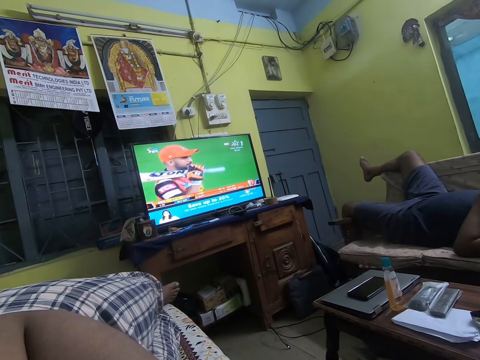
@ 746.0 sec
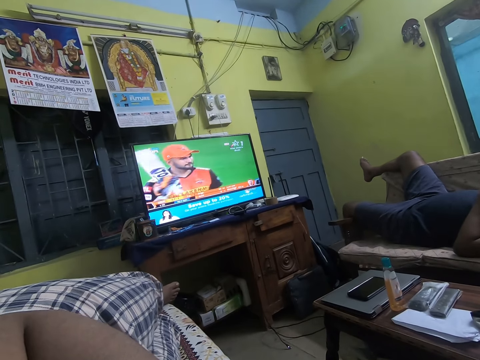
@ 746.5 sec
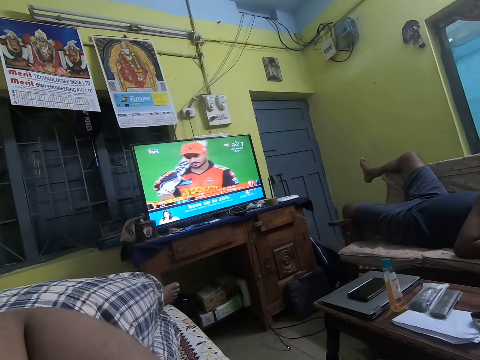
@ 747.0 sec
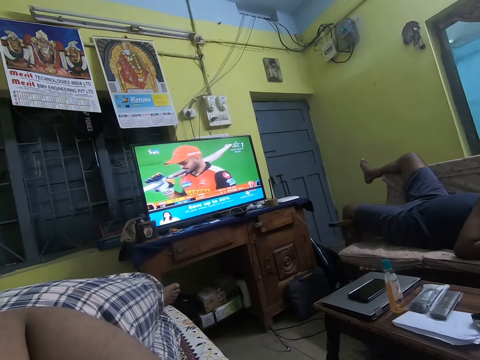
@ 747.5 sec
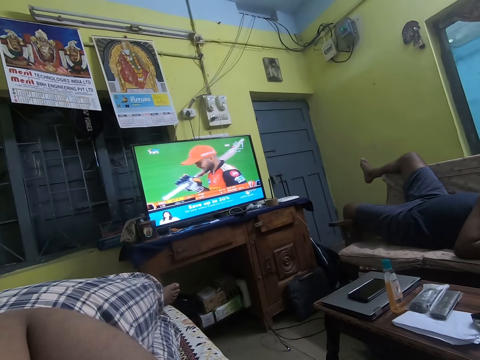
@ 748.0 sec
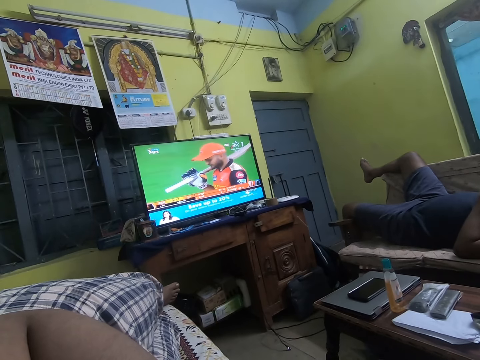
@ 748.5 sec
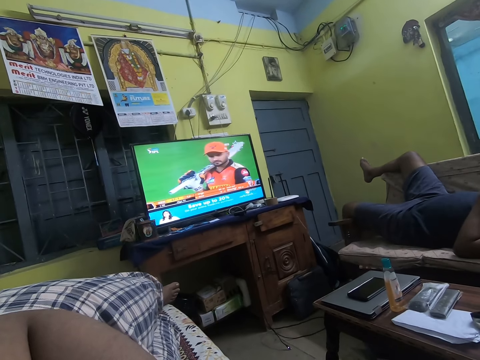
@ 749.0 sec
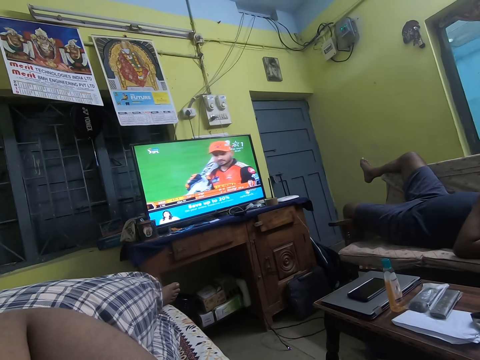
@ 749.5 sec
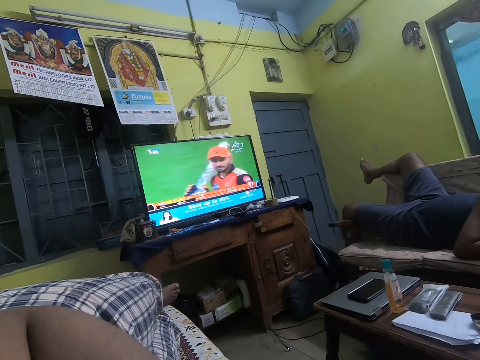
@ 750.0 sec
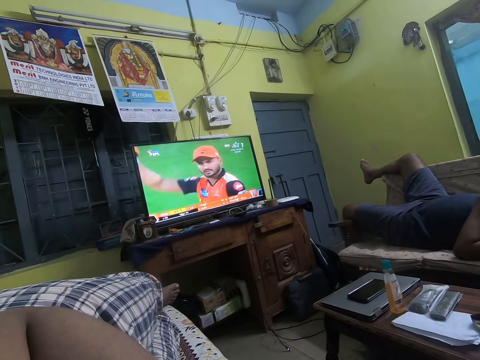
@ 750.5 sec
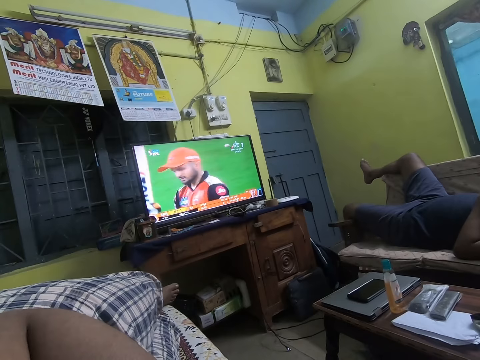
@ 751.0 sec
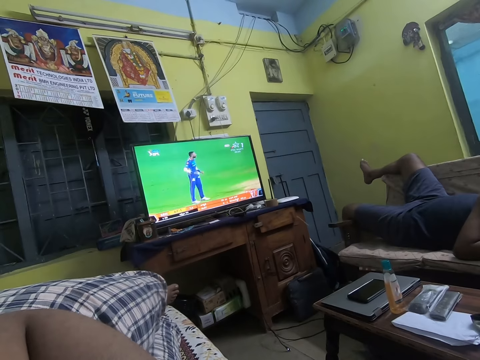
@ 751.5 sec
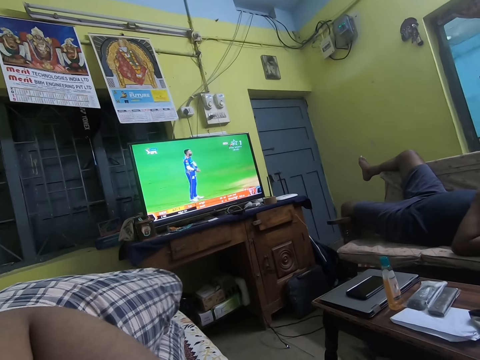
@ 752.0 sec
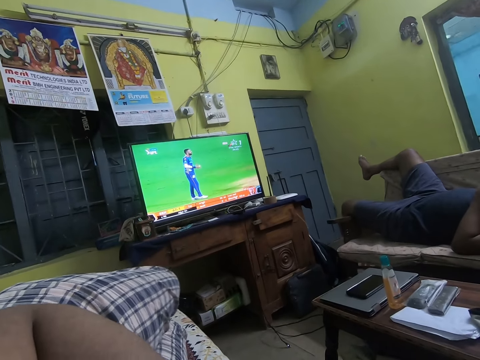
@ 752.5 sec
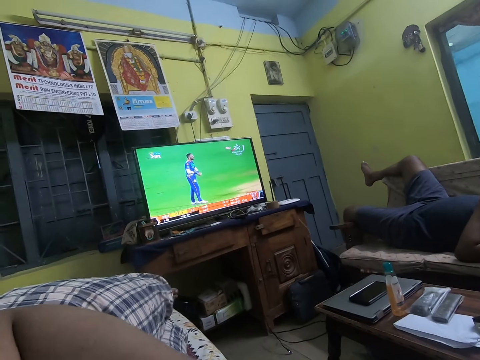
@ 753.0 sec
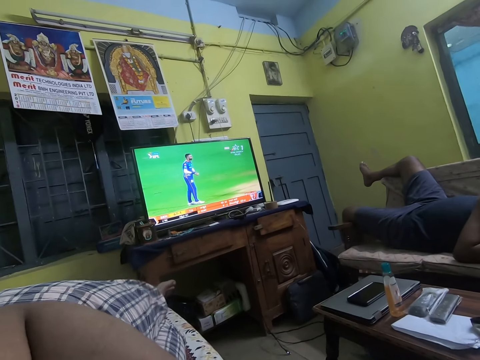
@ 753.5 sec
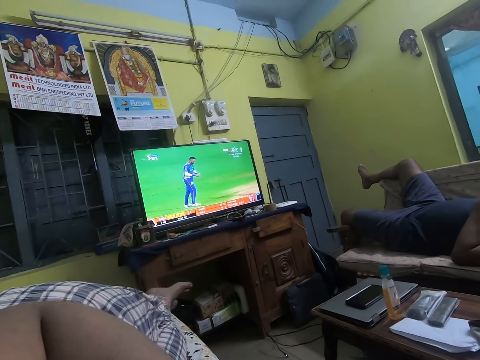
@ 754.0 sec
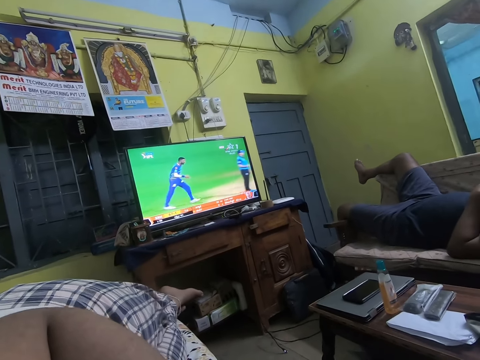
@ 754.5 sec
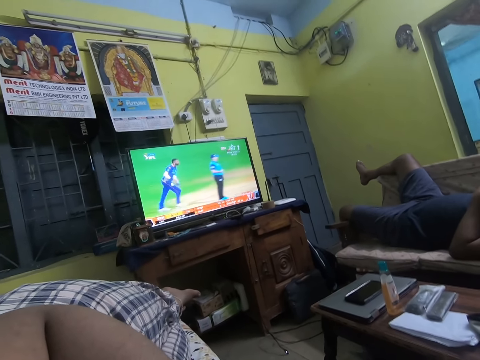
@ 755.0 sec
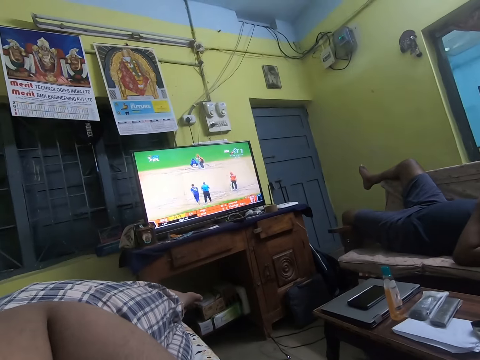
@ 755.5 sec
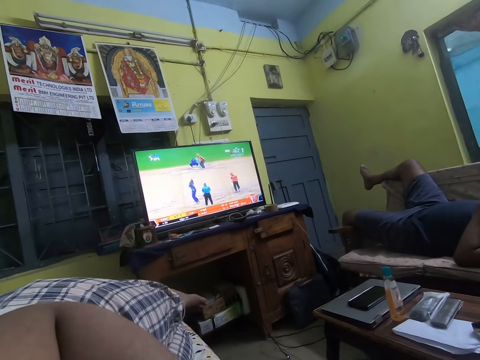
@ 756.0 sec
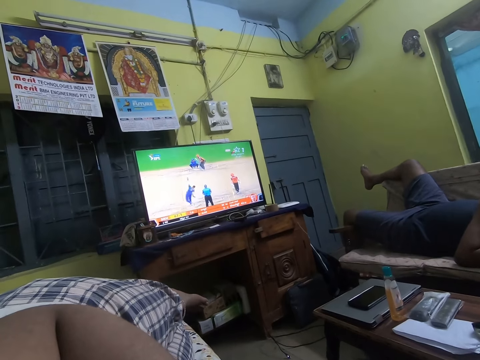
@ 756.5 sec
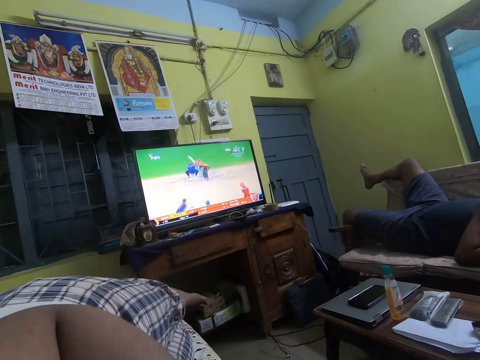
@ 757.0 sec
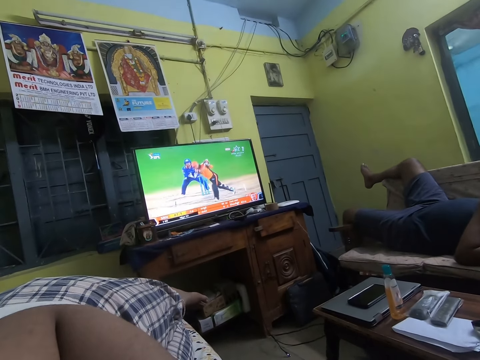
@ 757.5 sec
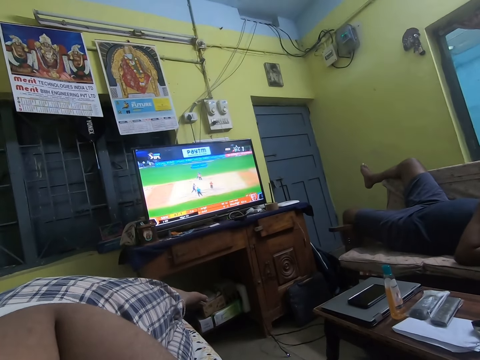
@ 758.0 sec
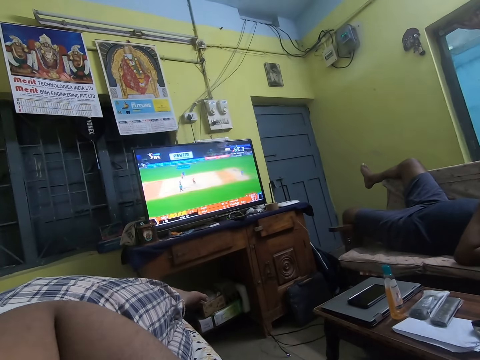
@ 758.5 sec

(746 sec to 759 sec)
The camera wearer stretches feet on the seat.

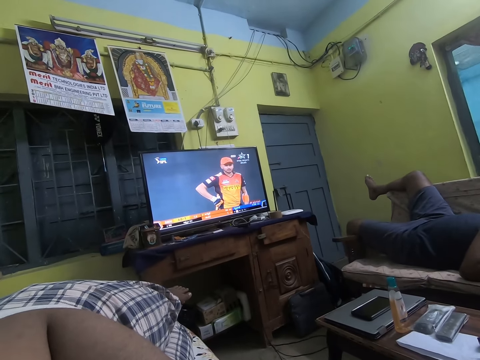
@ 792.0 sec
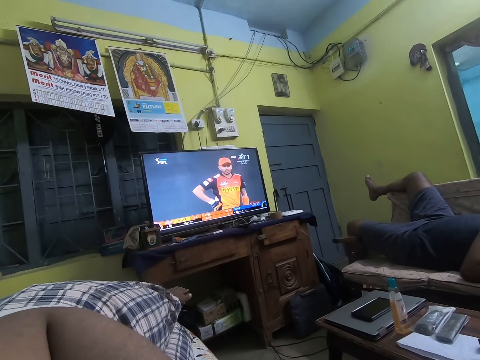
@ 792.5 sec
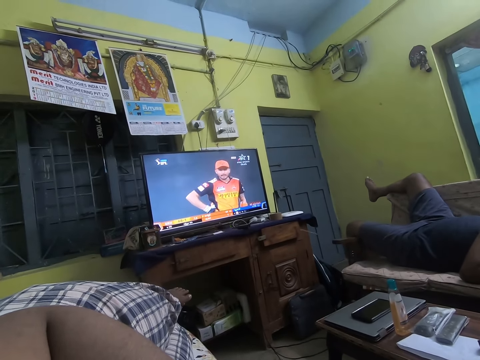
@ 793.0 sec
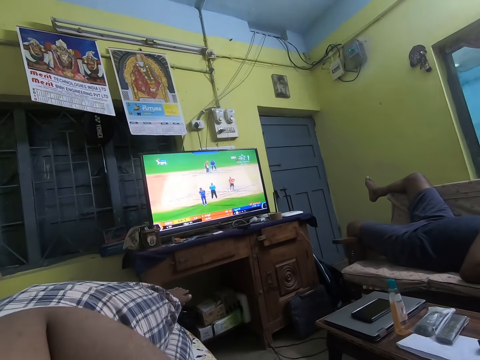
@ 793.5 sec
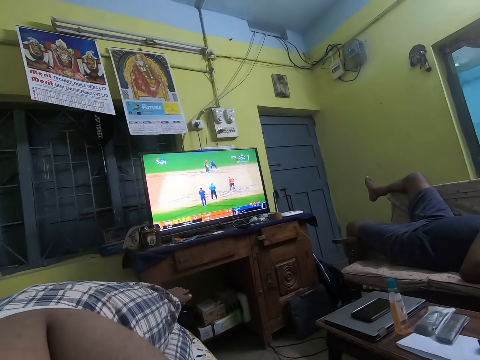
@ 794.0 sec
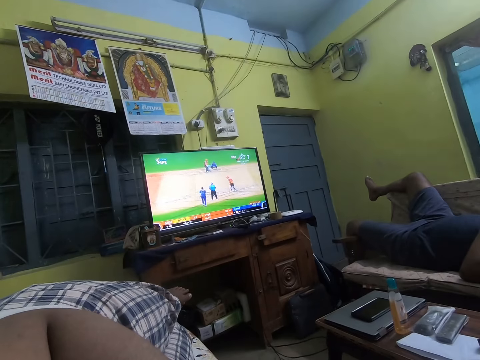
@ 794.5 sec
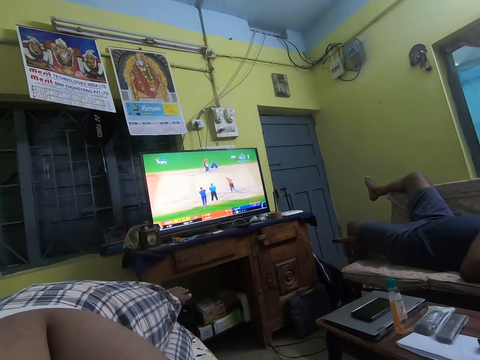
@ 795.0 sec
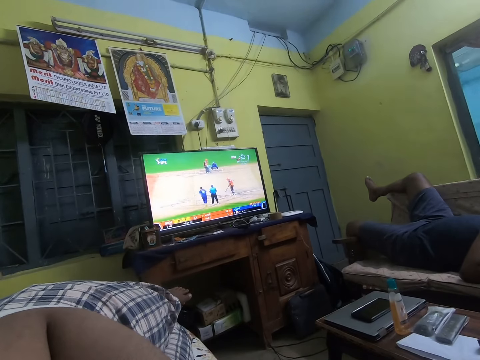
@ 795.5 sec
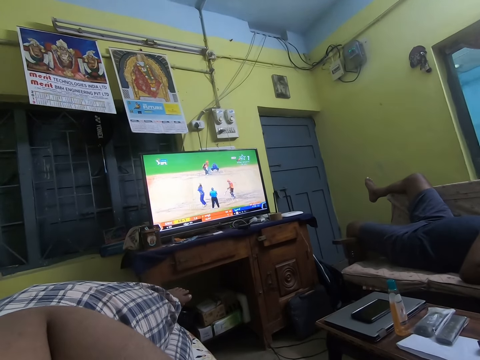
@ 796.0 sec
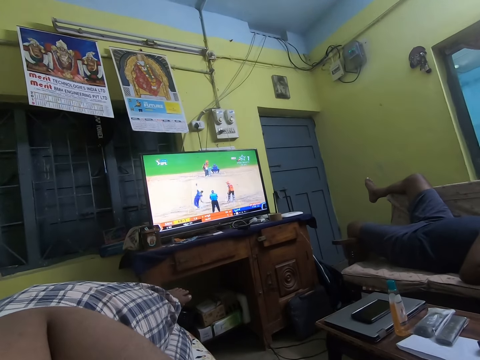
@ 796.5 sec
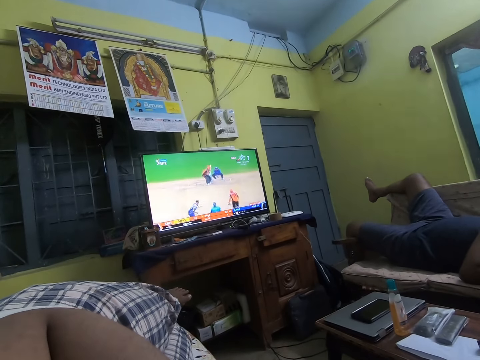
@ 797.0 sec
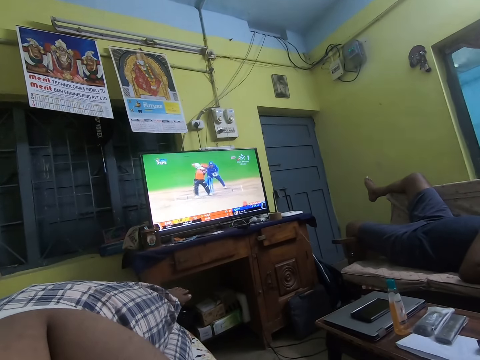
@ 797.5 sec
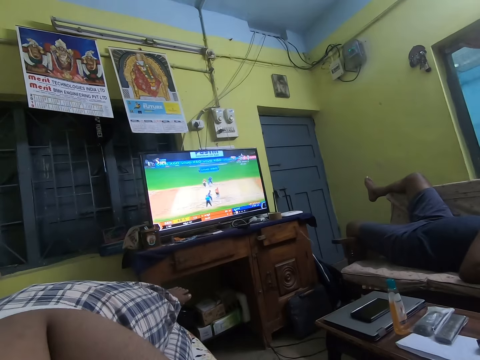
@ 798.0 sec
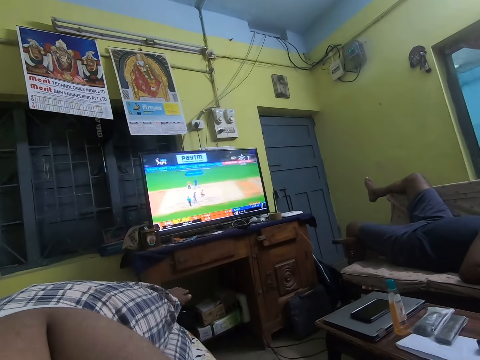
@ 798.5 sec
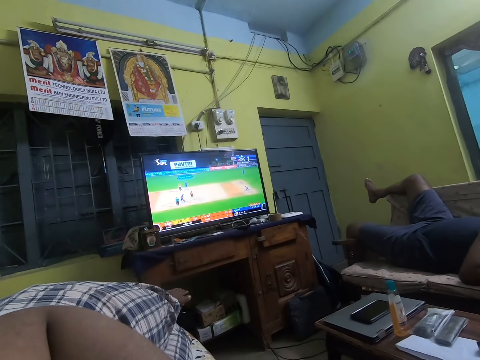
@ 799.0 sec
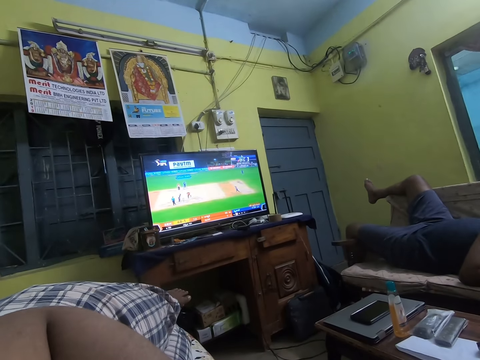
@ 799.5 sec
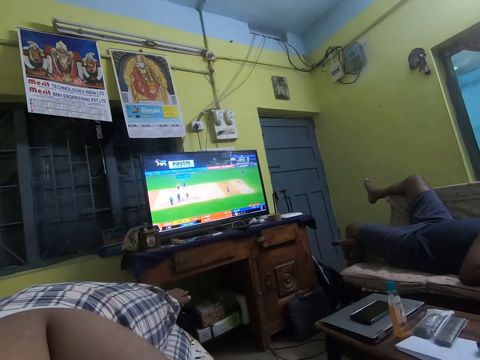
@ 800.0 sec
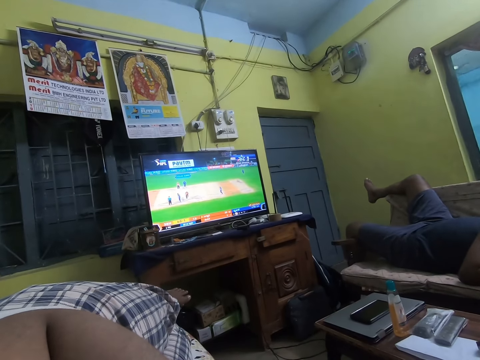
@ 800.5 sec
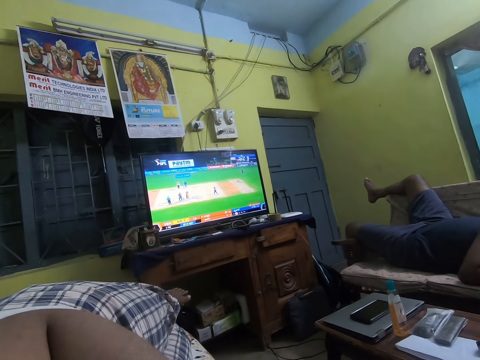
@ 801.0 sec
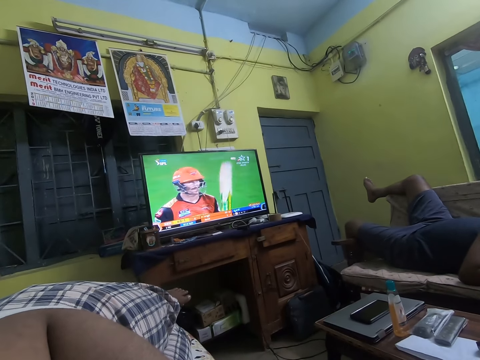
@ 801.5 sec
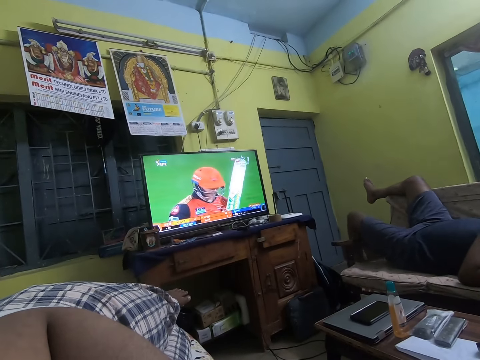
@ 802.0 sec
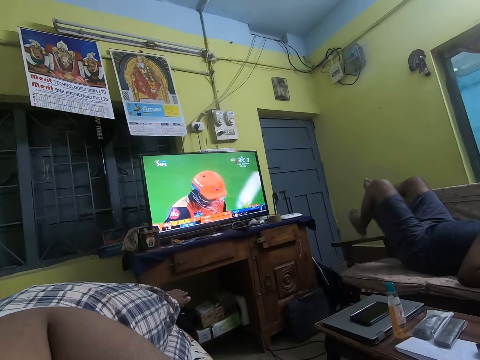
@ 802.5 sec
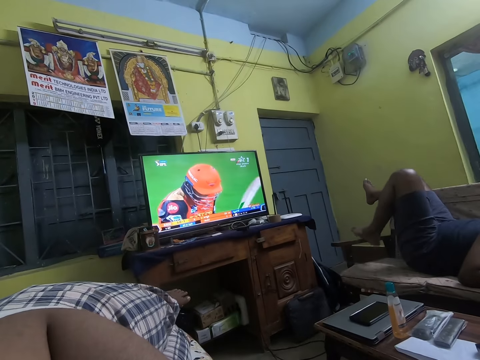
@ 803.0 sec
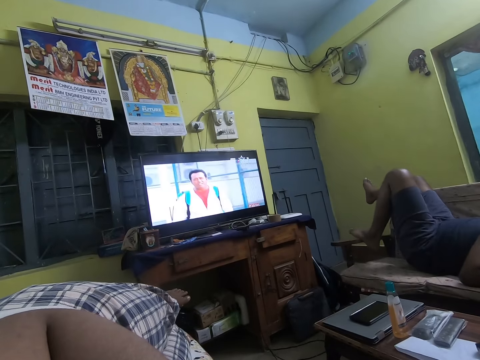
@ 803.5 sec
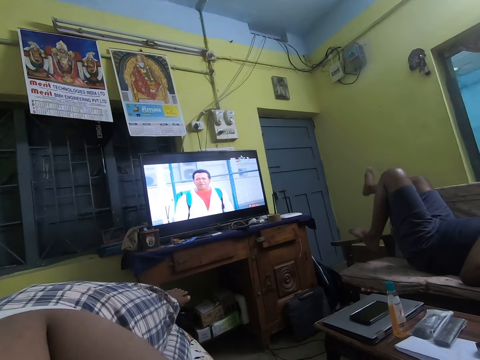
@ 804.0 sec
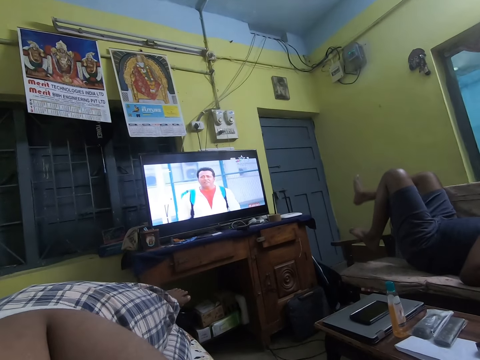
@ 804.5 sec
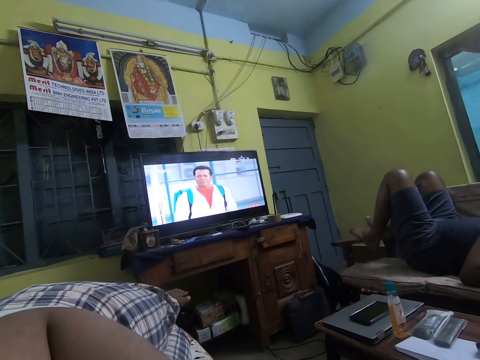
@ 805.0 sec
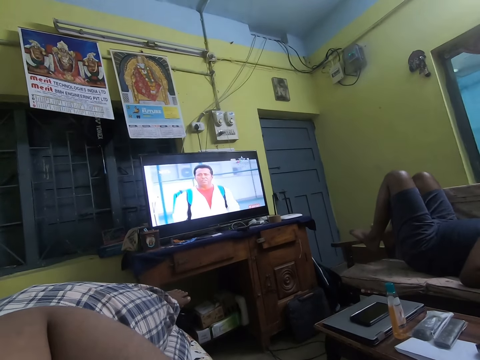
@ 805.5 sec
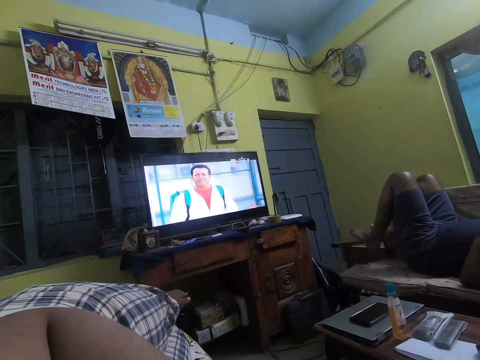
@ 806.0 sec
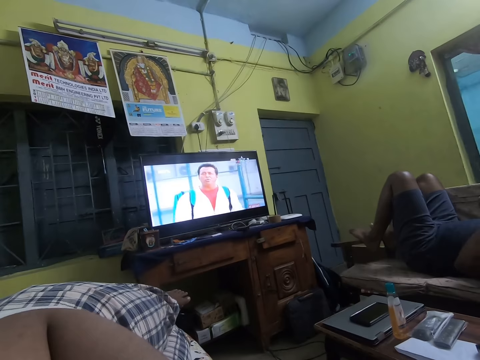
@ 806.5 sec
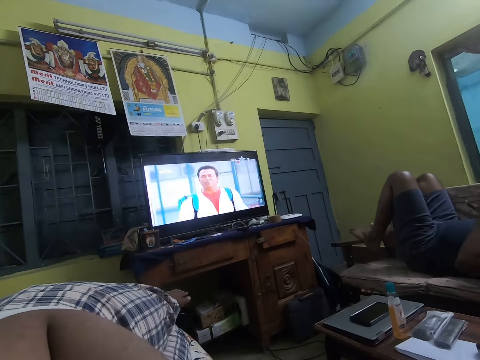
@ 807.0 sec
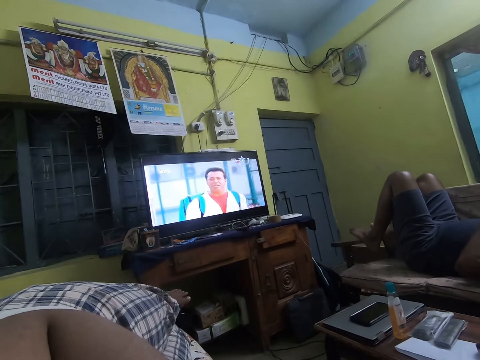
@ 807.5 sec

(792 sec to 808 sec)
The camera wearer and a person stare at the television. The person moves feet on the seat.
